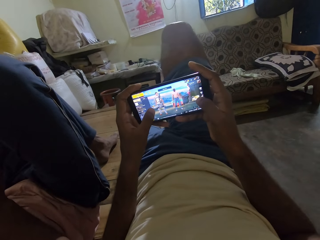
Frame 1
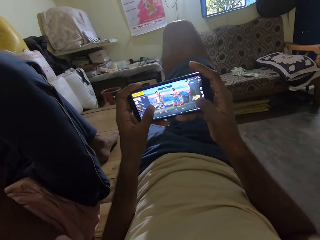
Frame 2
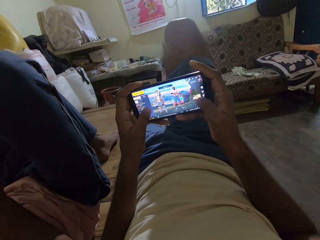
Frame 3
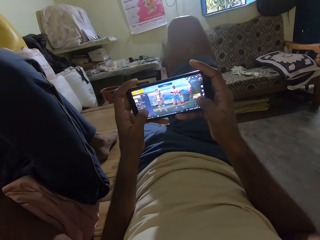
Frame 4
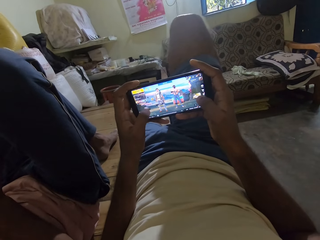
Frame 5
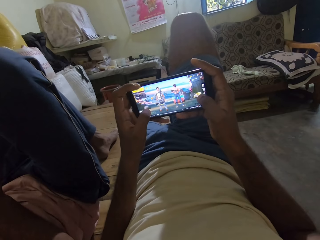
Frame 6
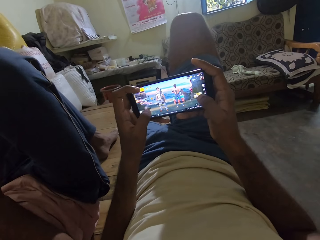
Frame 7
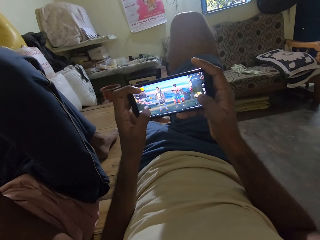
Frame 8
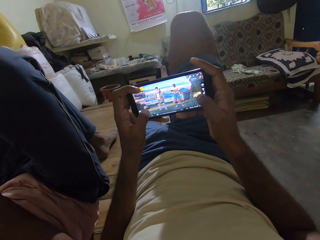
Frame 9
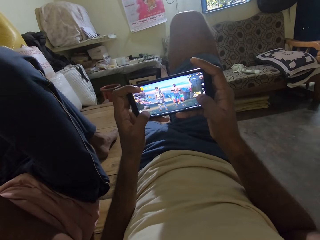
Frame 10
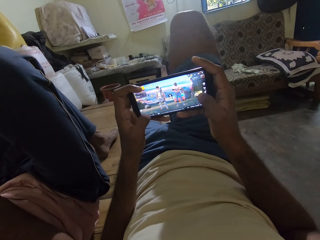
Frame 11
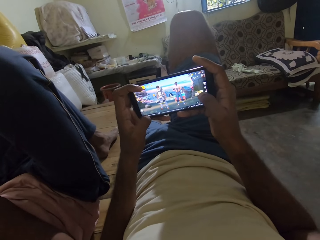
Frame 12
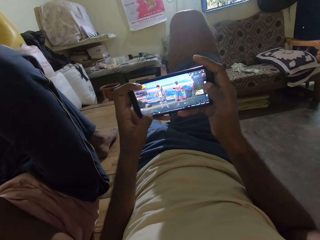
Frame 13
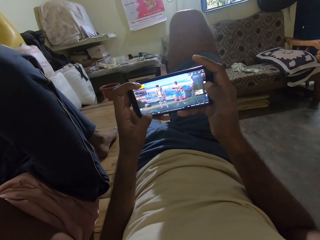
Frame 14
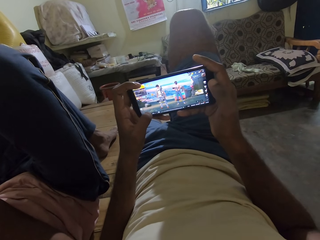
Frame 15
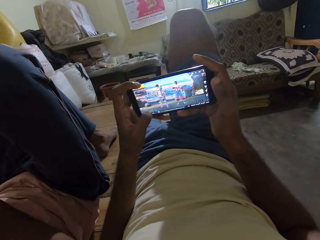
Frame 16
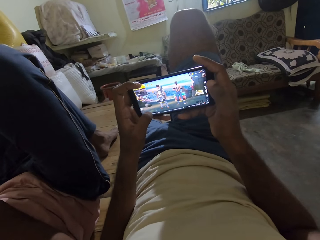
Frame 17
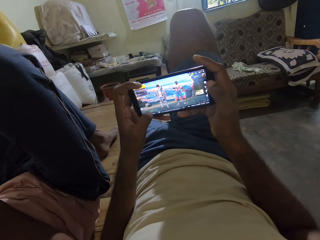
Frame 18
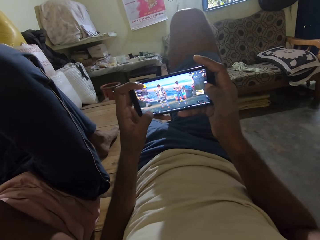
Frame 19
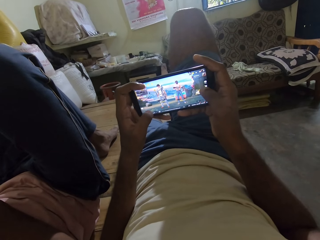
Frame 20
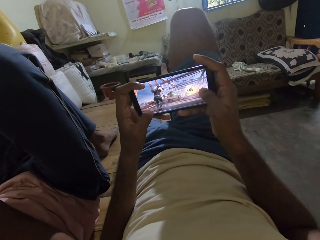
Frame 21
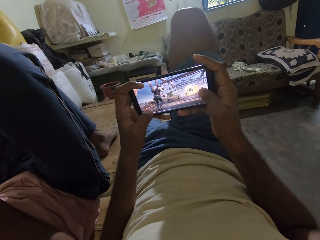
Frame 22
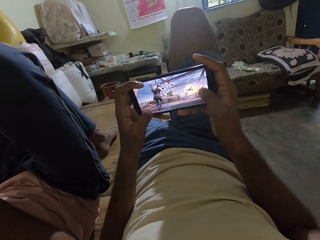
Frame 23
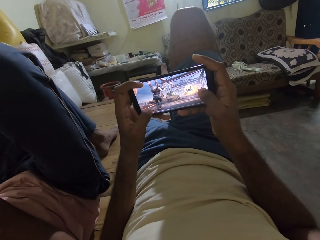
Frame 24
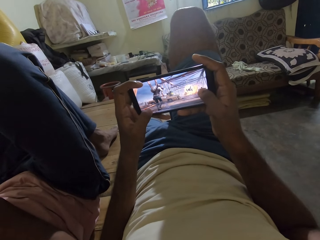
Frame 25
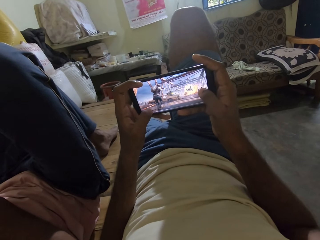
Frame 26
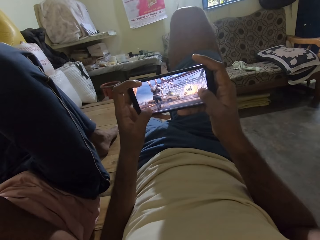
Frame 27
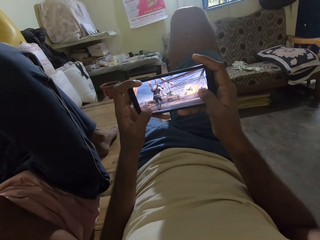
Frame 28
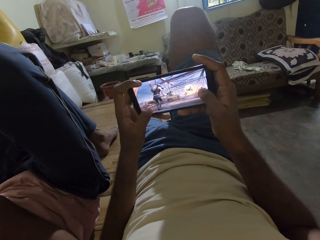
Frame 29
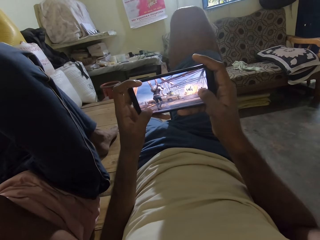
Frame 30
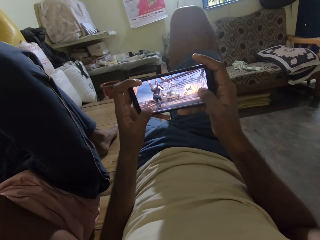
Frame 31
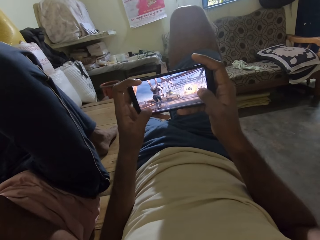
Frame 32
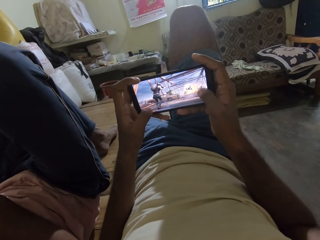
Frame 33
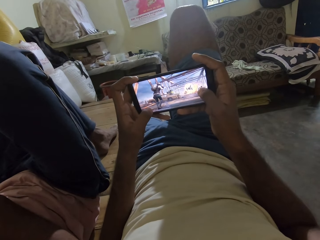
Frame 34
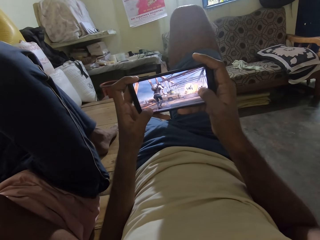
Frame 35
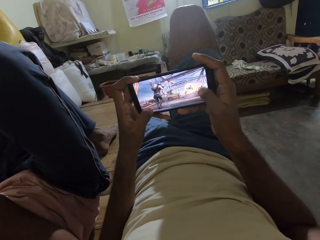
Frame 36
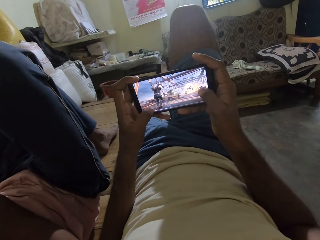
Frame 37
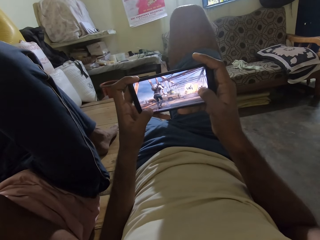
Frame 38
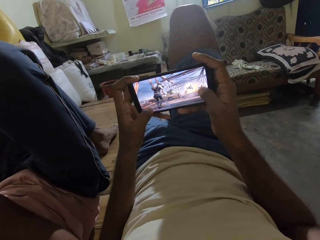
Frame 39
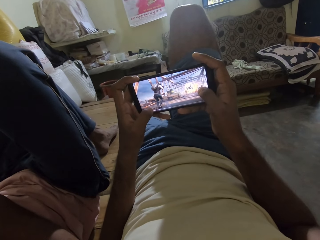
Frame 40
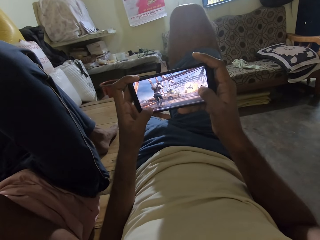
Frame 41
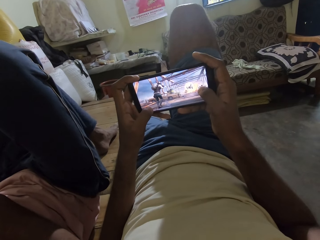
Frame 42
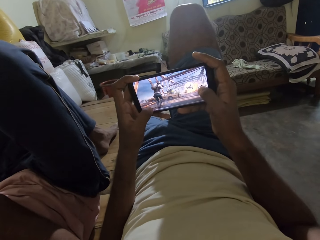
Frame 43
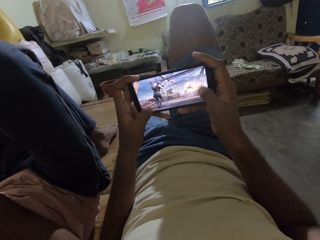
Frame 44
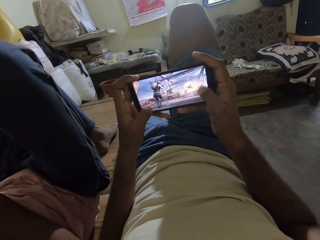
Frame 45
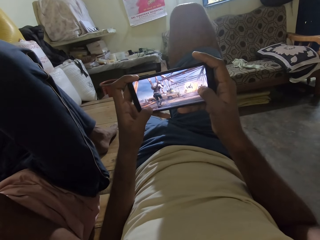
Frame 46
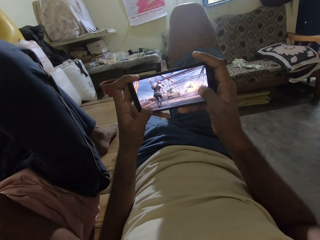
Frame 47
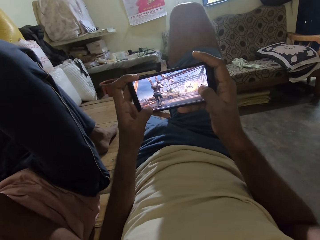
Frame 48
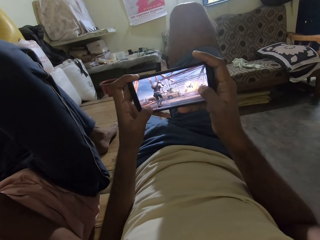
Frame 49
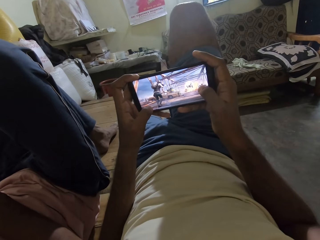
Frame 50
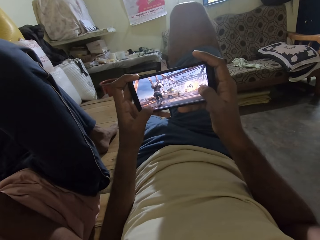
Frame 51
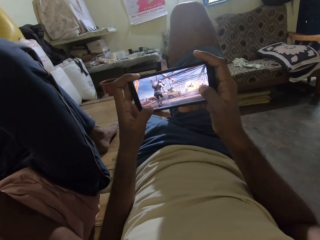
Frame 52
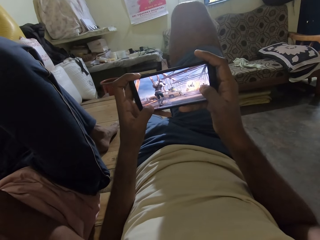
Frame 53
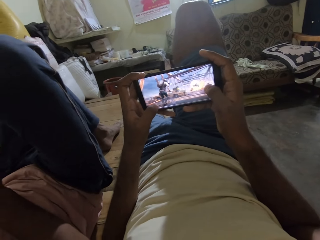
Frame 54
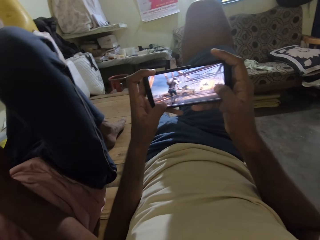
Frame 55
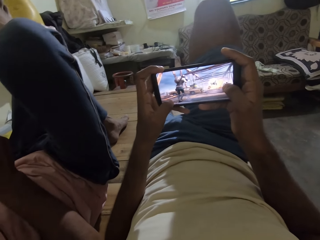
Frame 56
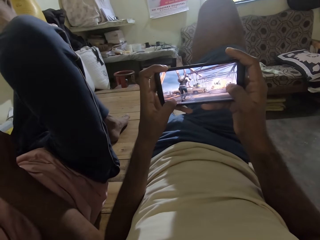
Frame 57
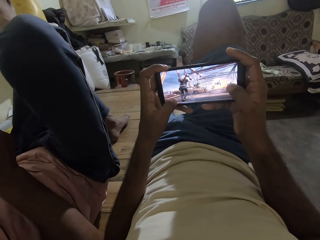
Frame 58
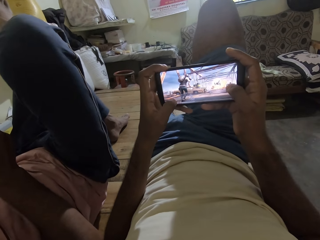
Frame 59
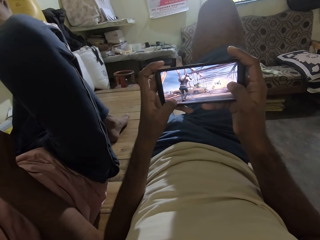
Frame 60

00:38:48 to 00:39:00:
The camera wearer stares at the phone.

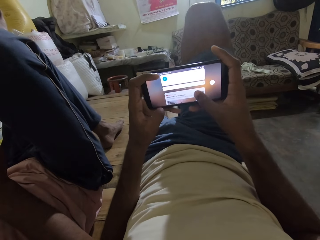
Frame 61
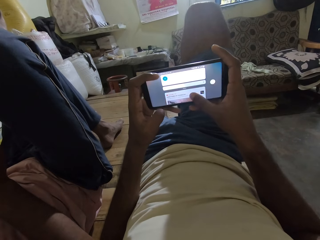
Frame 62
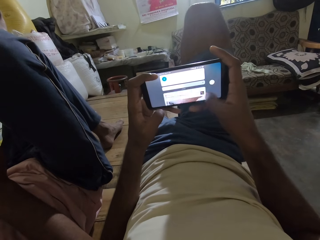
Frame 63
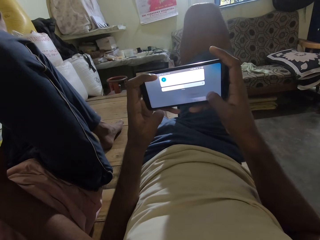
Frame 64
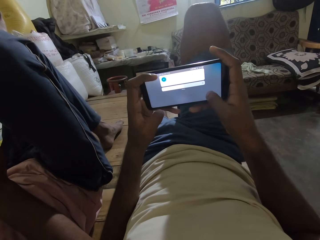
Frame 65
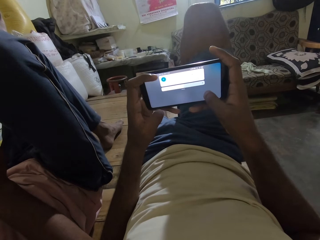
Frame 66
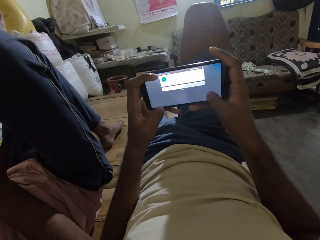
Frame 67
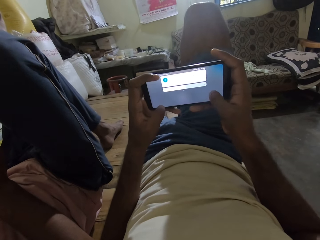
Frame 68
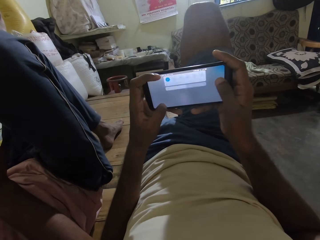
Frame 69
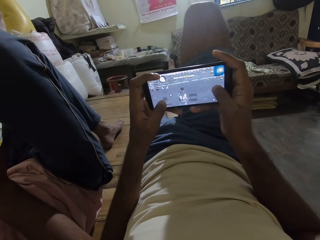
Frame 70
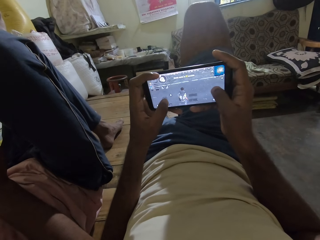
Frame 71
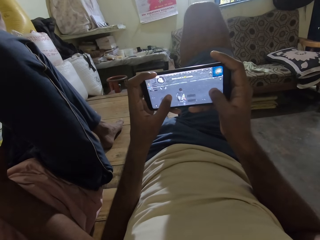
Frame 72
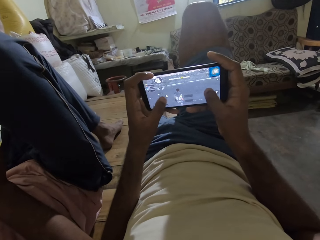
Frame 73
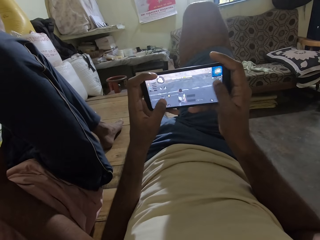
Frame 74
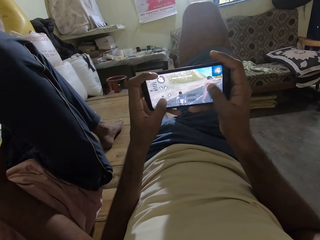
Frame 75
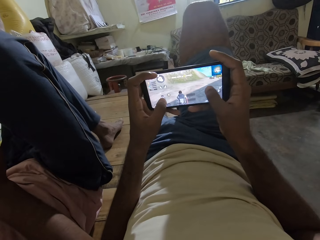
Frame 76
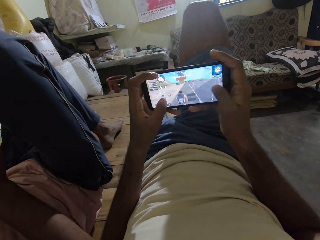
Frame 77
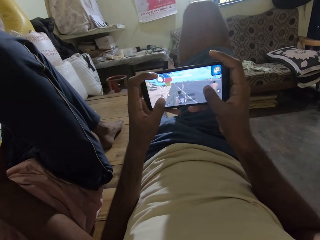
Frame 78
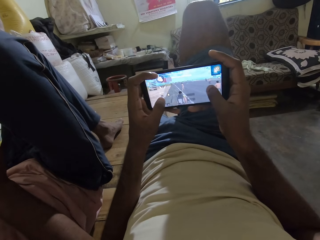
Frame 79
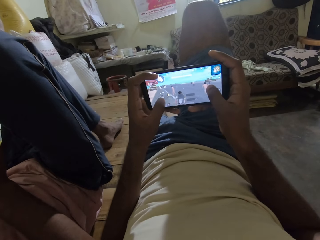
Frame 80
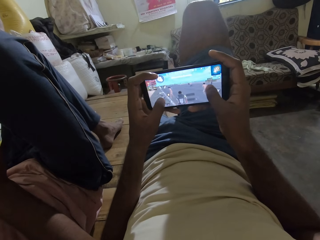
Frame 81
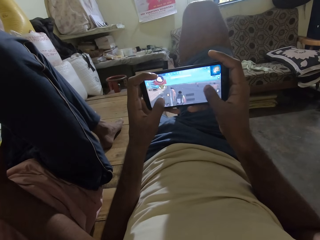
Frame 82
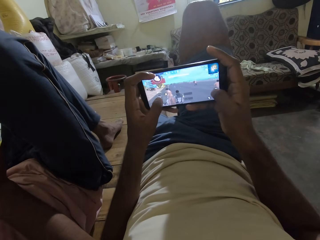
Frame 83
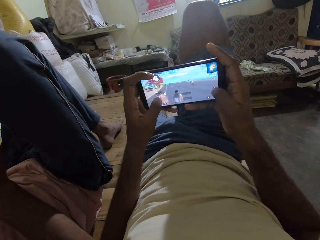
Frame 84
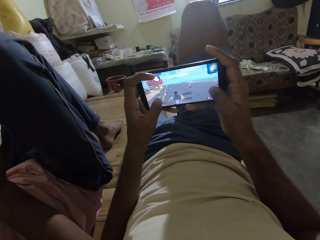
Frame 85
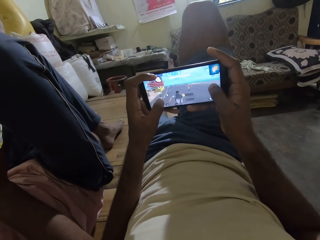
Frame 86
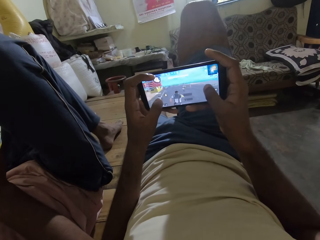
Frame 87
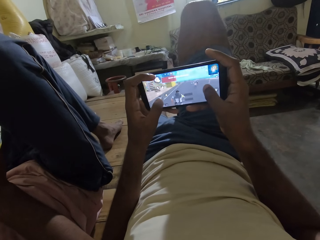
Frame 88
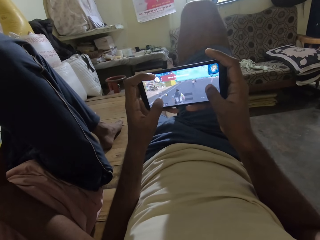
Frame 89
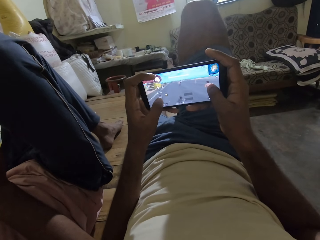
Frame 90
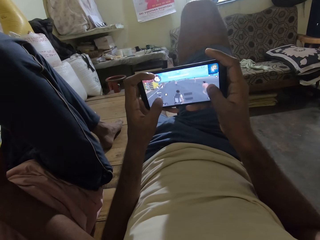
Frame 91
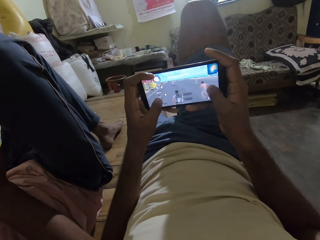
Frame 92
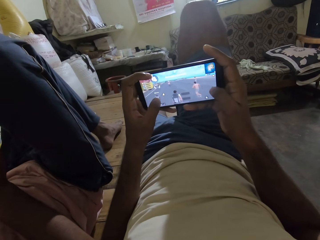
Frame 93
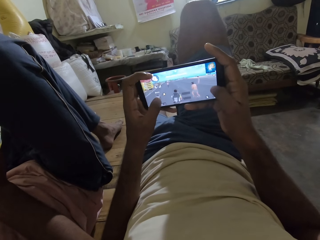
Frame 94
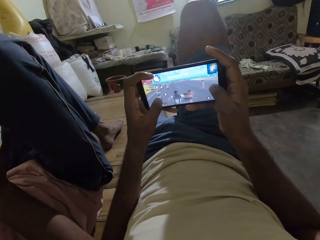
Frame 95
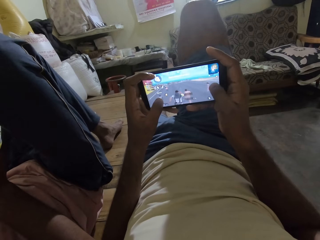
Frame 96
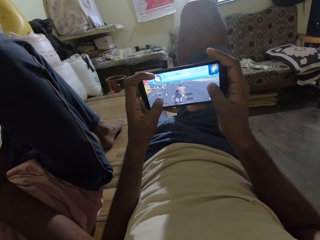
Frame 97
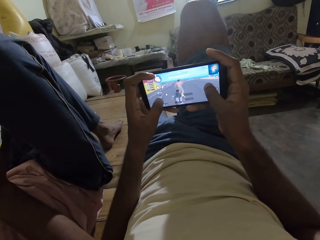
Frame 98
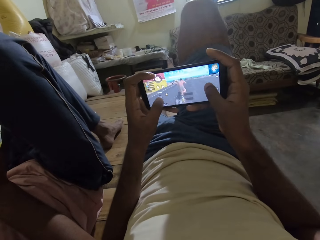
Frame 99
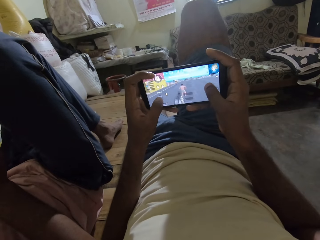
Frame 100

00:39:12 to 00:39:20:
The camera wearer interacts with the man. They delete pop-ups in the phone. They play a game in the phone.

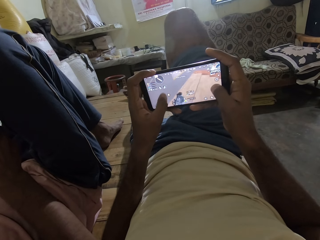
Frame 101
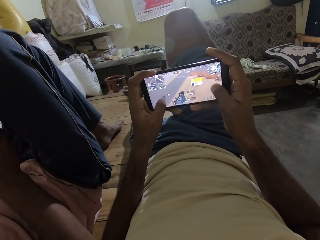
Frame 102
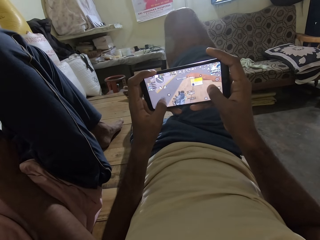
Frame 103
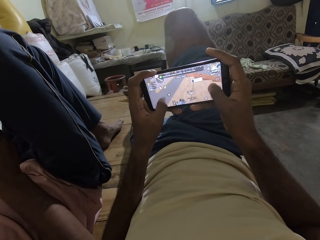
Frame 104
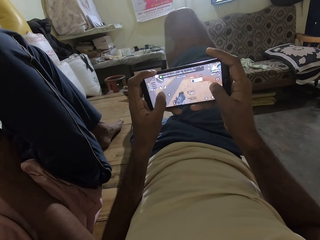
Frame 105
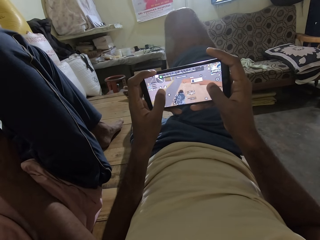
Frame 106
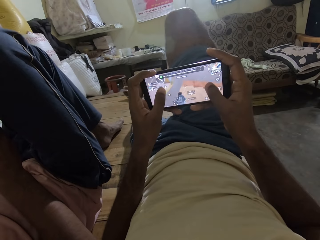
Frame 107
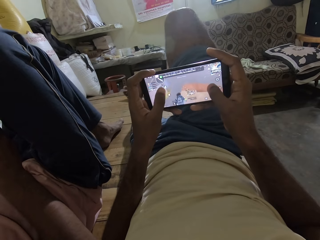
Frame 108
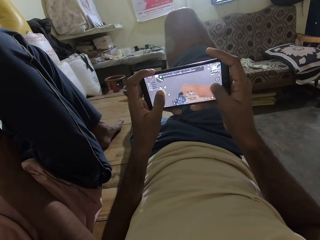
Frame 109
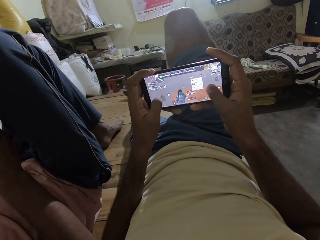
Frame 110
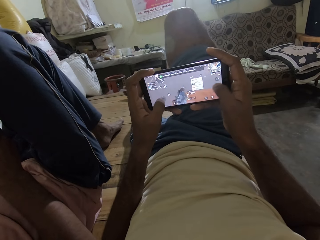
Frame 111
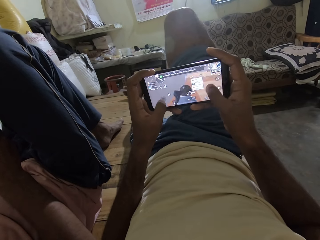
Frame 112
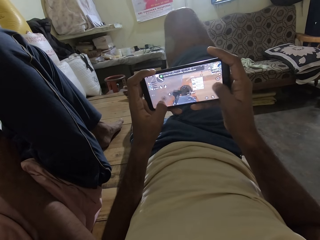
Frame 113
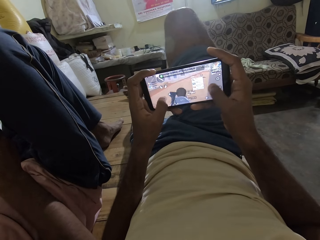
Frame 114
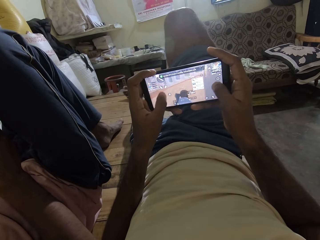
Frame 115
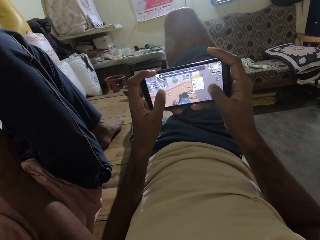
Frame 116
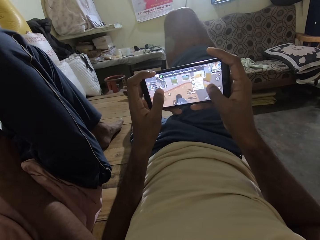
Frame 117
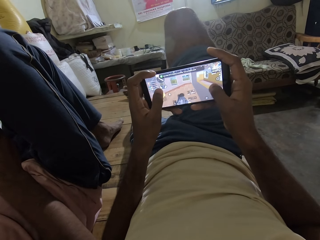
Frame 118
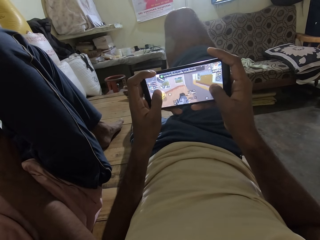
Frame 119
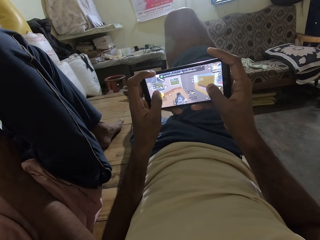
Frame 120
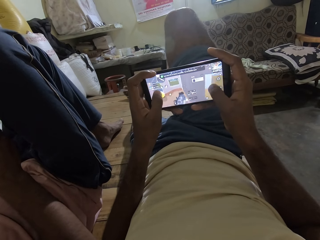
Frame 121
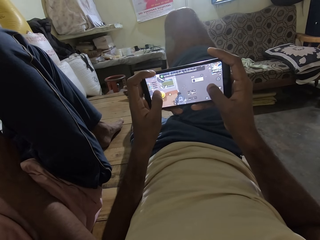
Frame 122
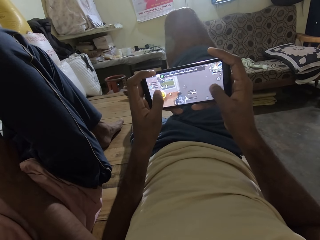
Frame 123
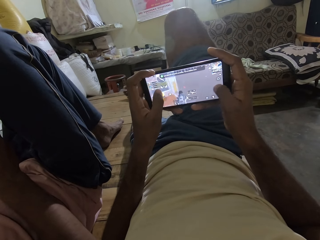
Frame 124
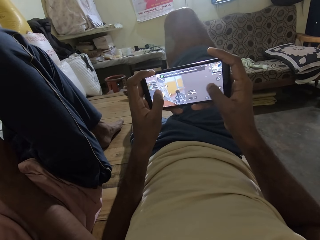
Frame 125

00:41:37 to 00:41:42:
The camera wearer interacts with the man. They interact with the man again.
